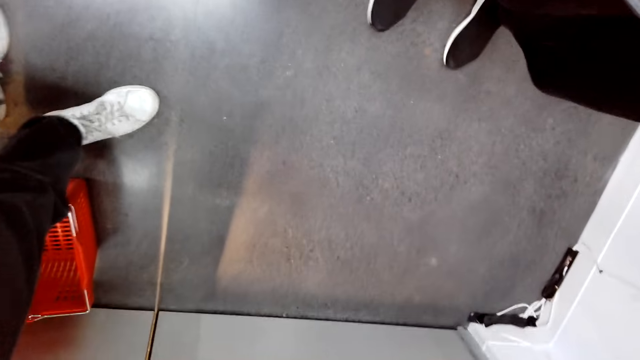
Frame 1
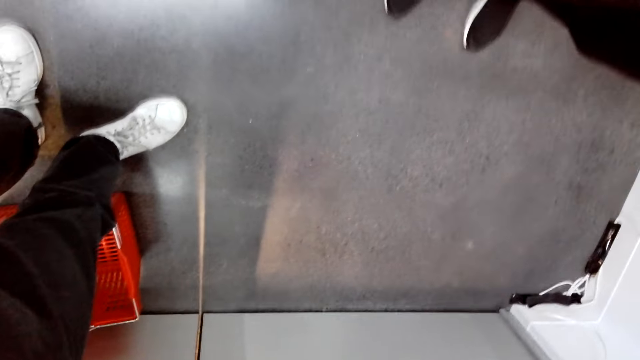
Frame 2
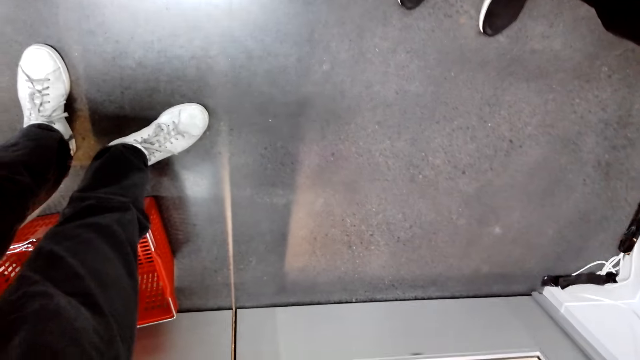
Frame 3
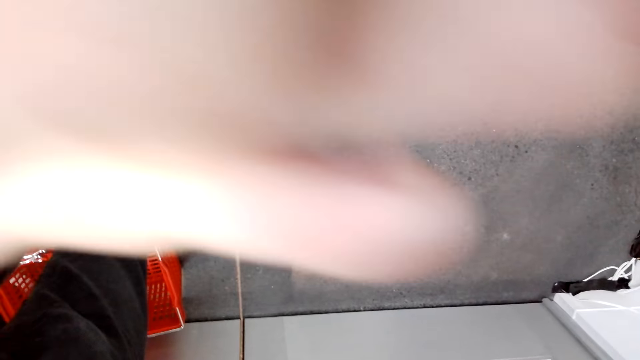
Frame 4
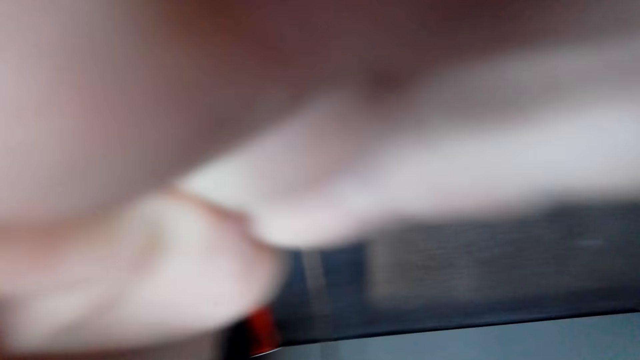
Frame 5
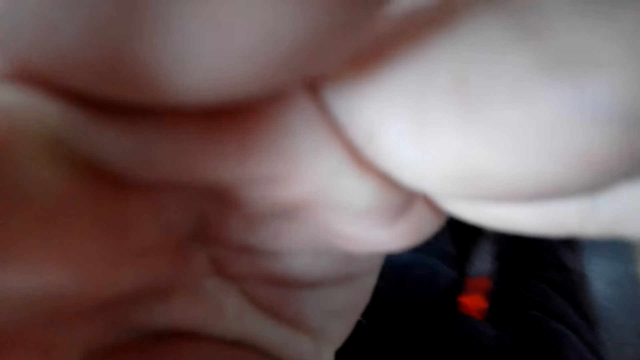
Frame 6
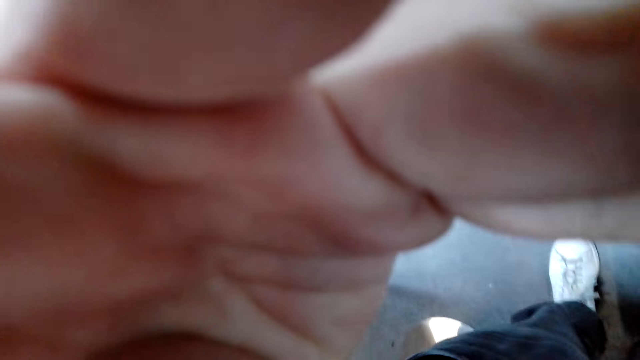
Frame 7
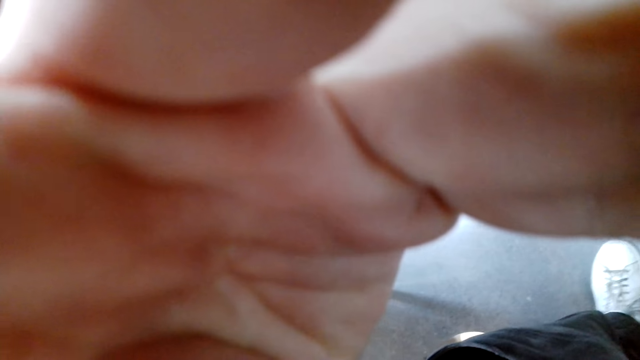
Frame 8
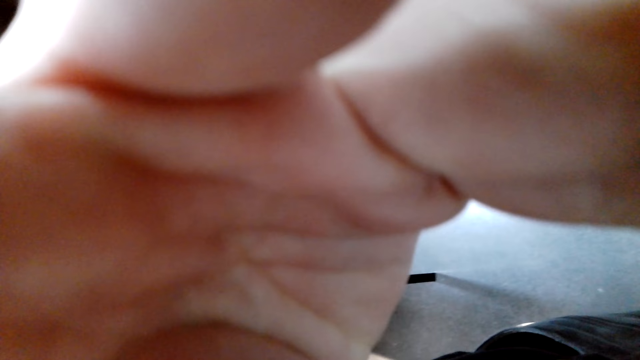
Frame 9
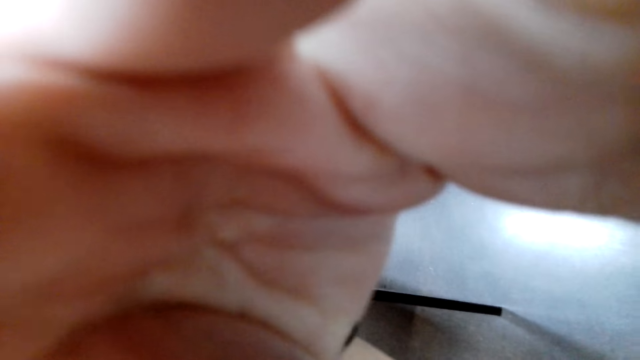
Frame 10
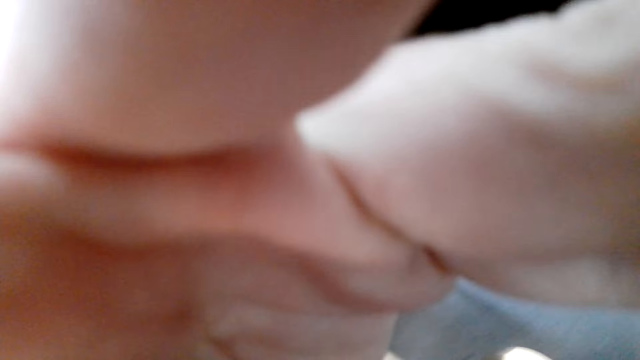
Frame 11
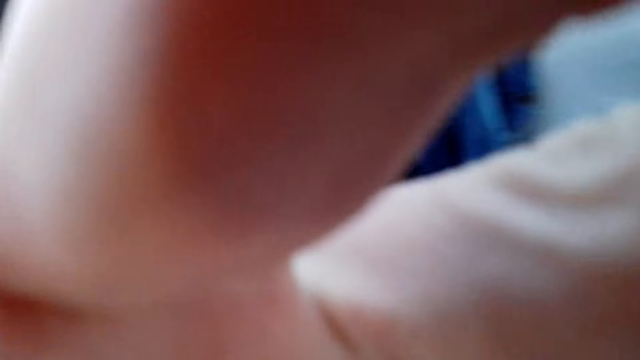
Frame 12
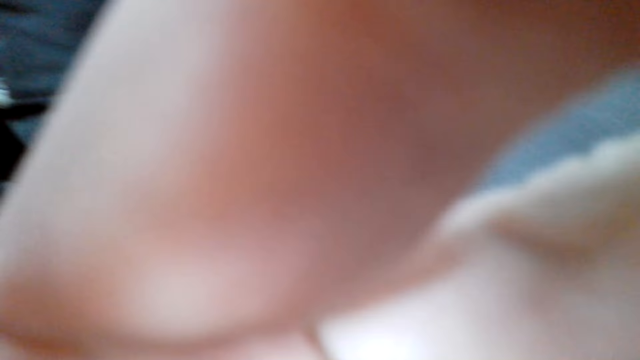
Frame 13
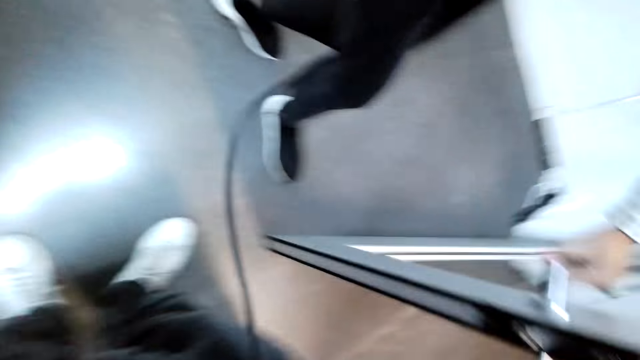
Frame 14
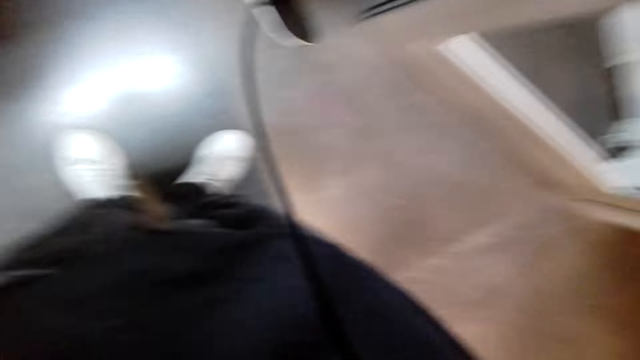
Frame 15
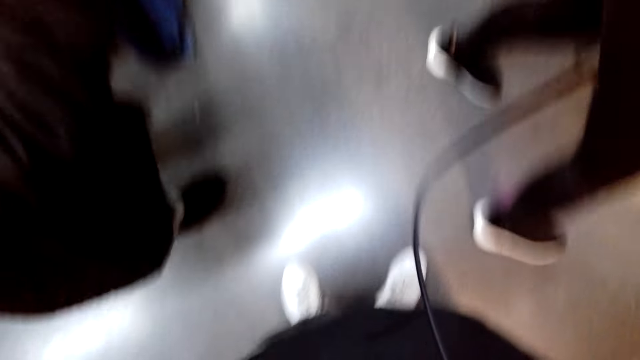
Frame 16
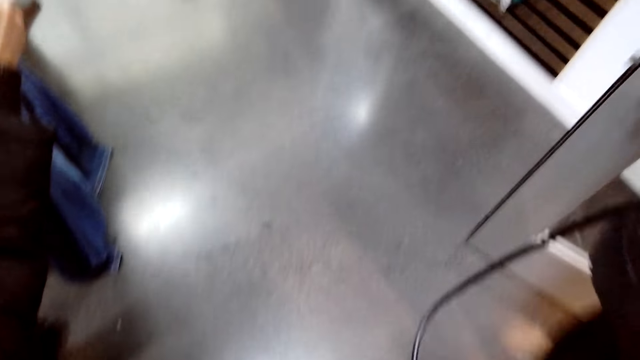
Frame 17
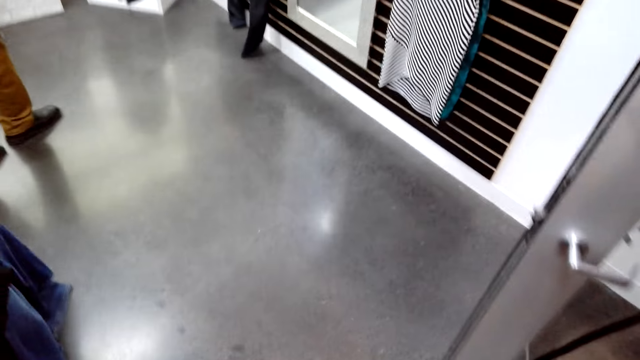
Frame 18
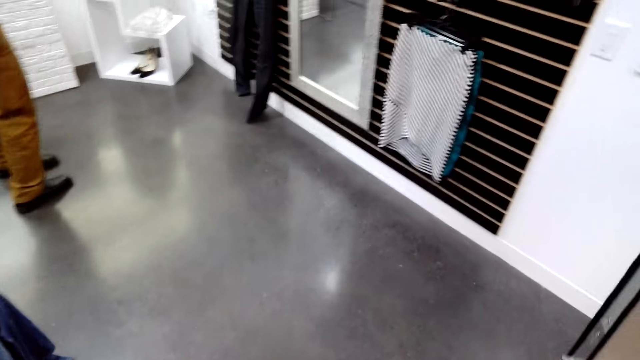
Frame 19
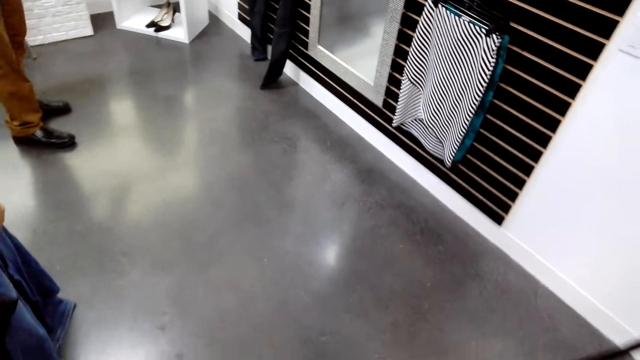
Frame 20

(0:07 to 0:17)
The camera wearer touches the camera. They put on the camera. A person opens the door.

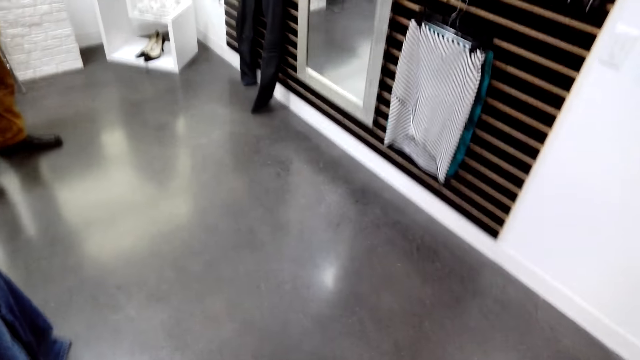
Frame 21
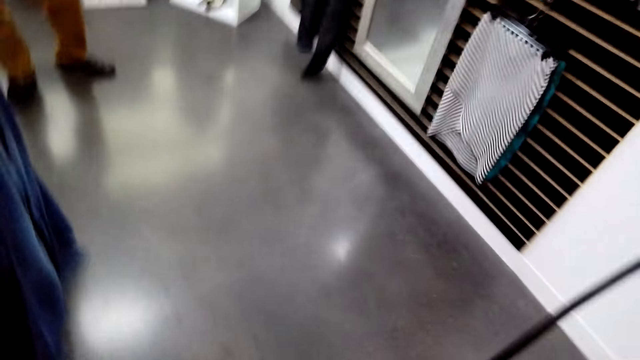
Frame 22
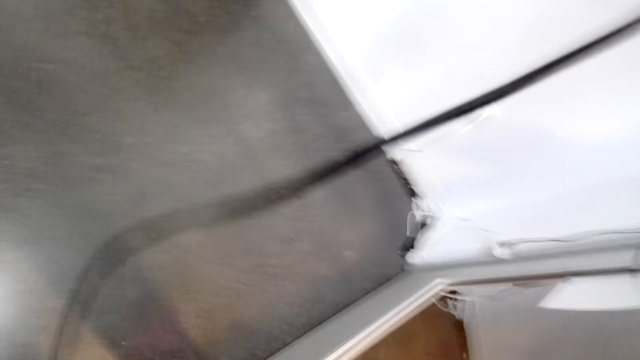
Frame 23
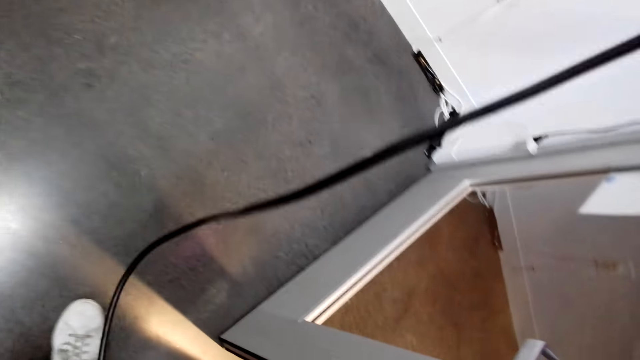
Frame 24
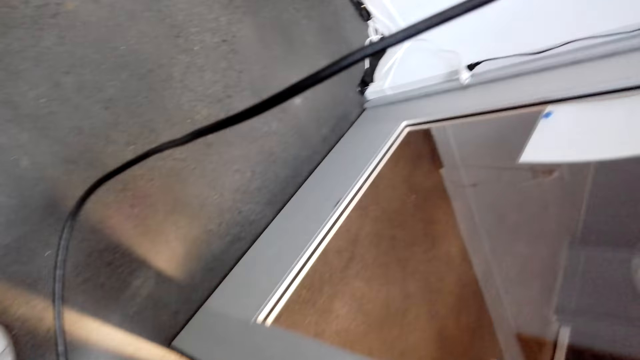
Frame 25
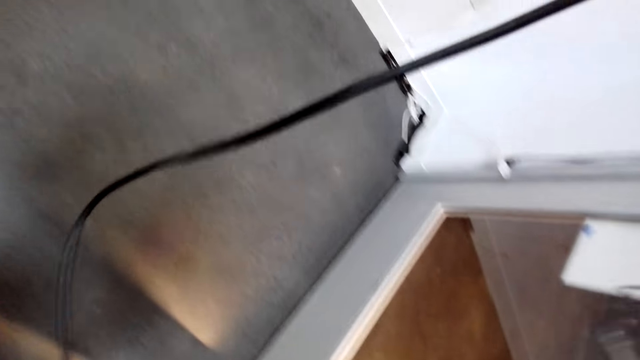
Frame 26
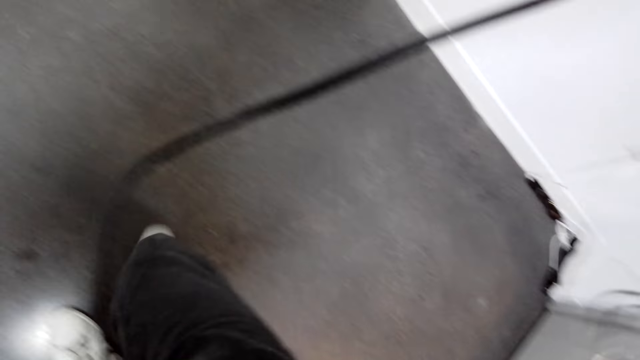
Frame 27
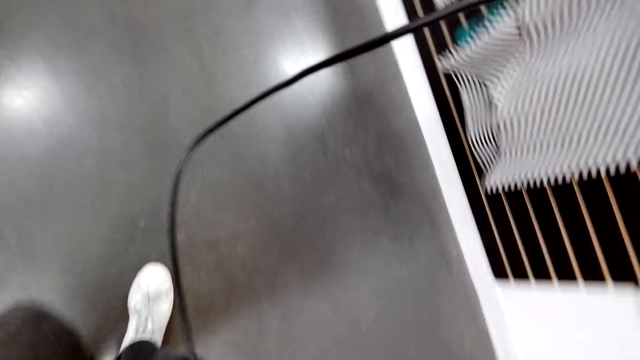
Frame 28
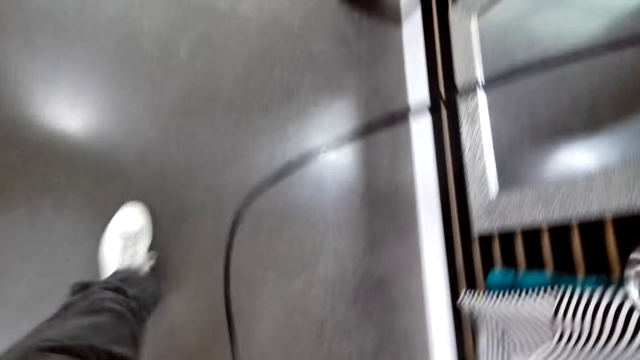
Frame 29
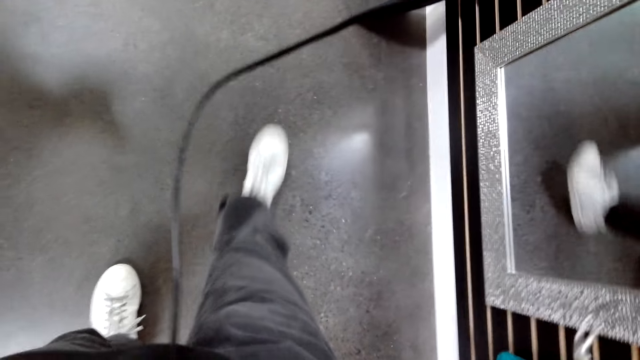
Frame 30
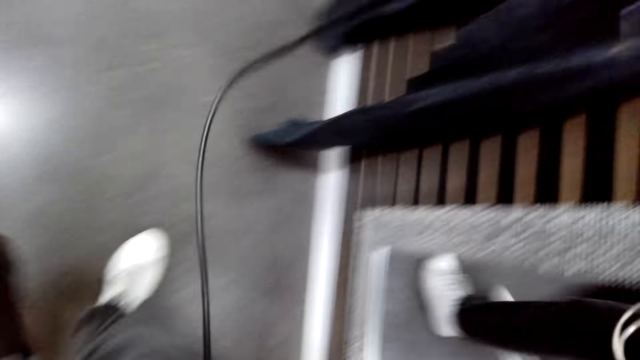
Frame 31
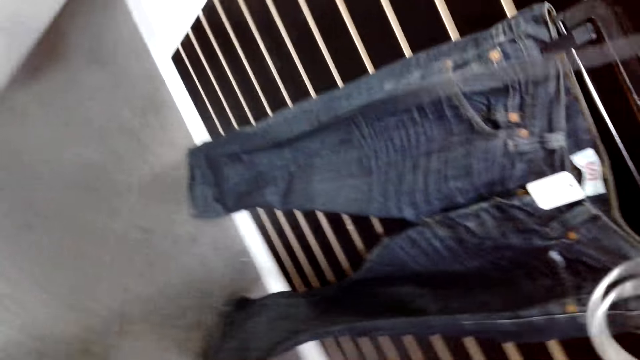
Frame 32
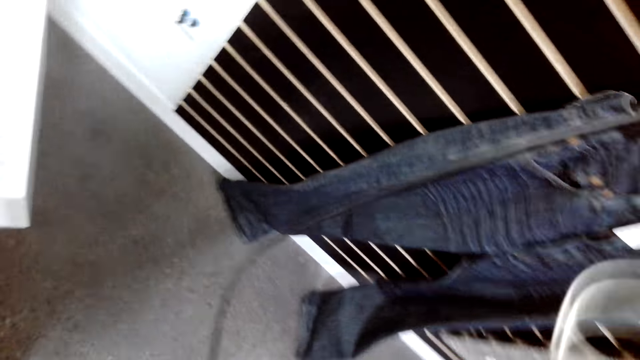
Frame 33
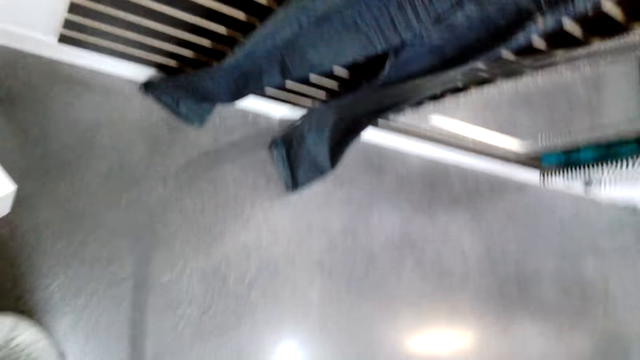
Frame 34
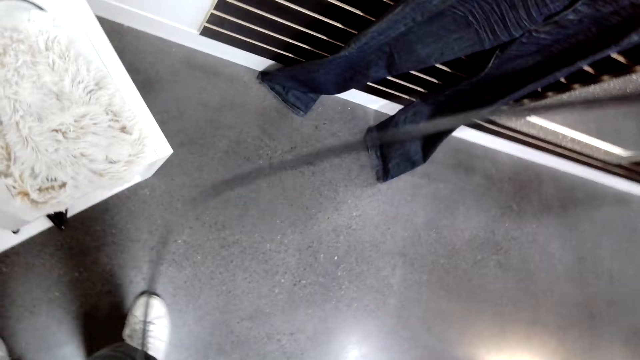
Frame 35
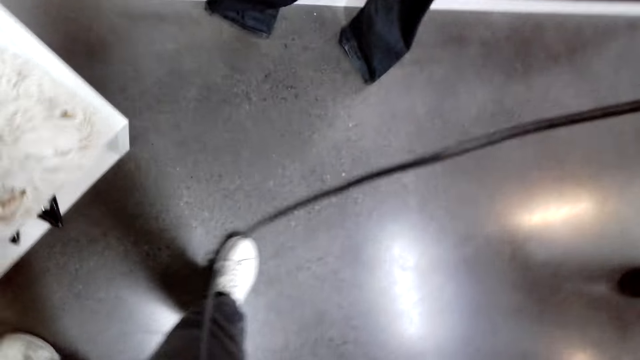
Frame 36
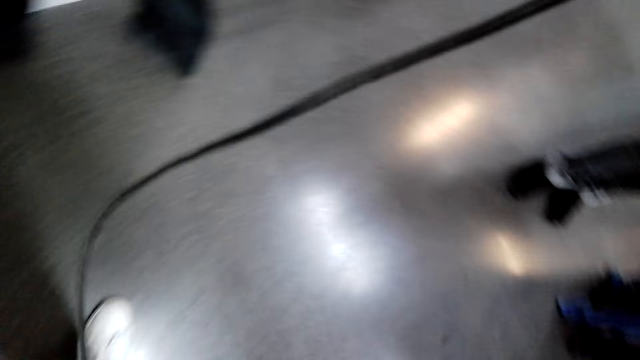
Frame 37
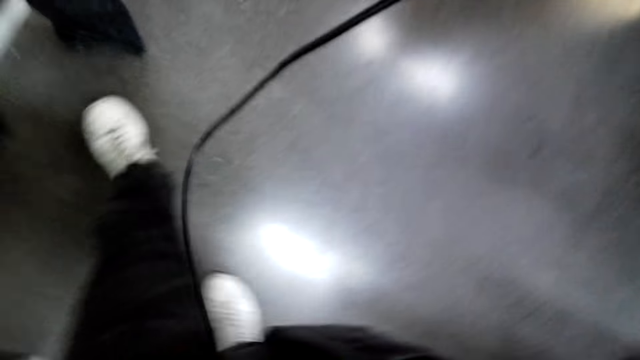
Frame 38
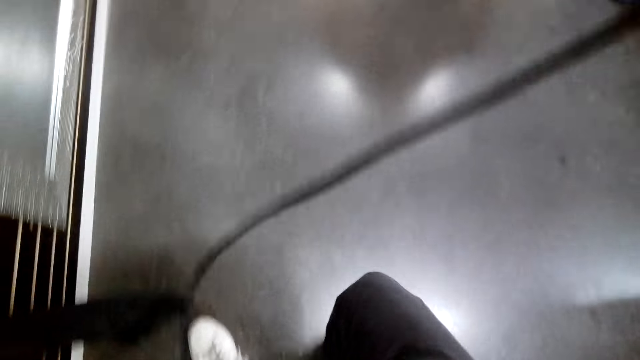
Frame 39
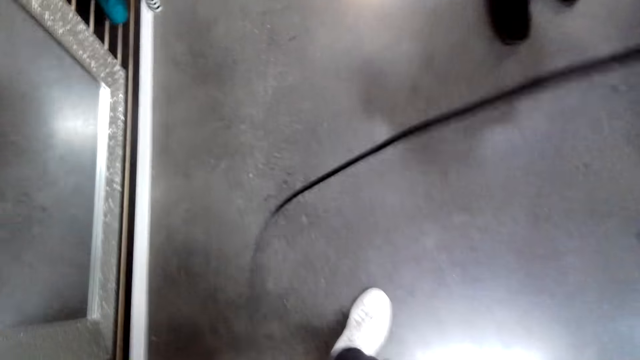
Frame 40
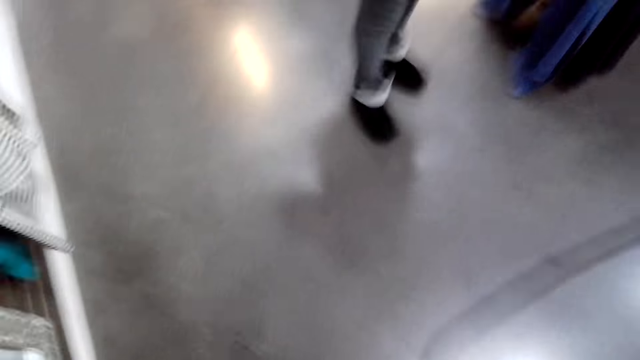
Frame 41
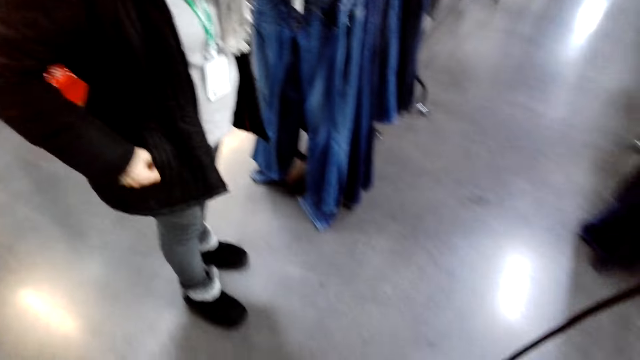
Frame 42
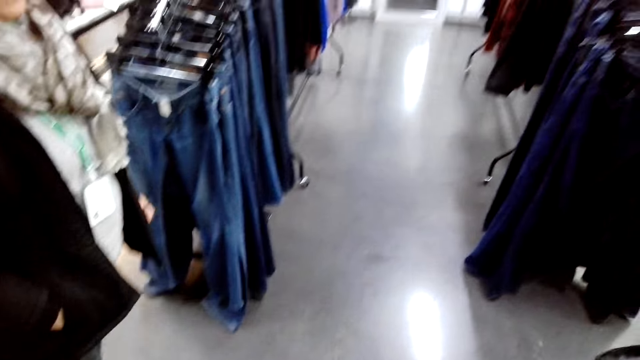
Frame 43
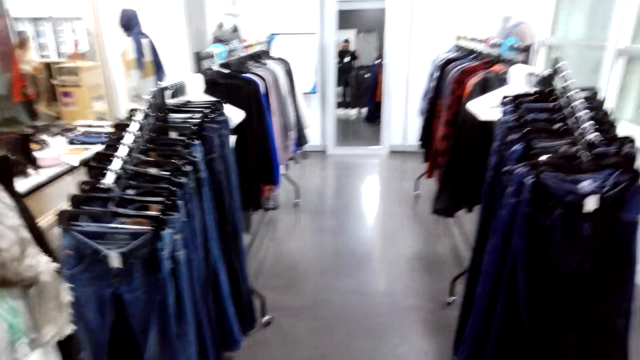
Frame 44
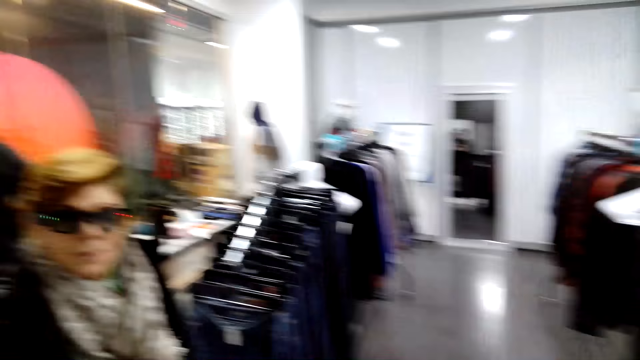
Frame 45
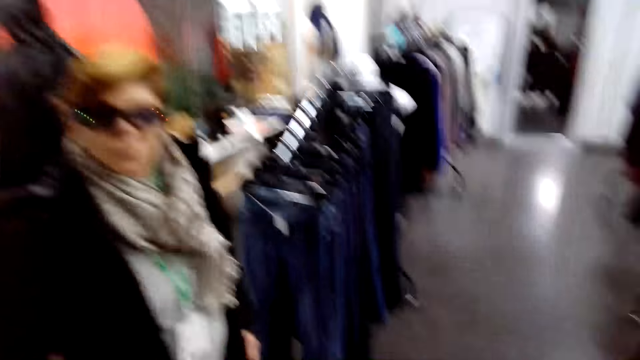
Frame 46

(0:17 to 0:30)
The camera wearer straightens a wire on the camera. They walk around a boutique. A woman puts a hand in a pocket.
